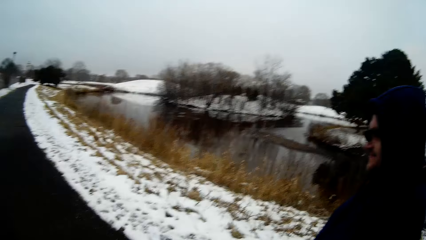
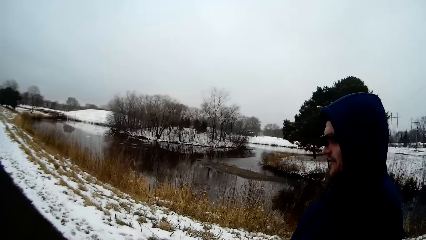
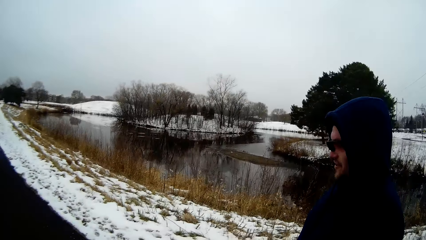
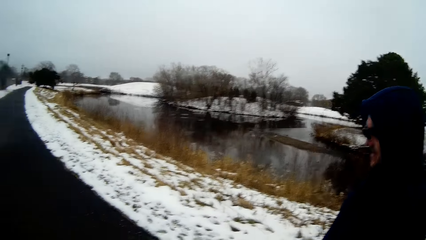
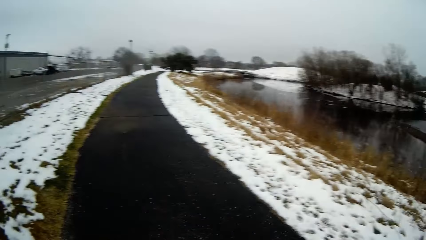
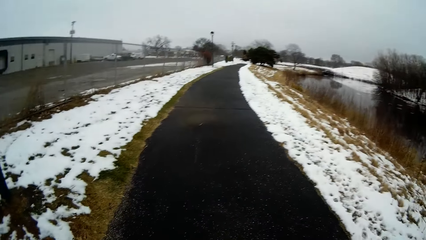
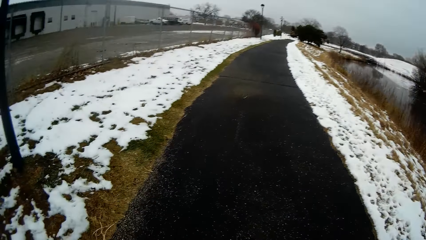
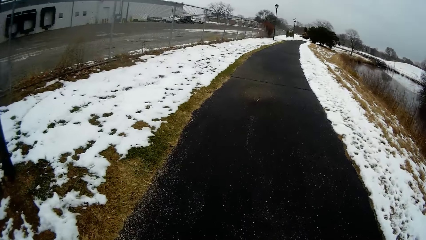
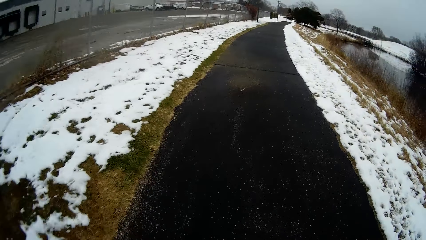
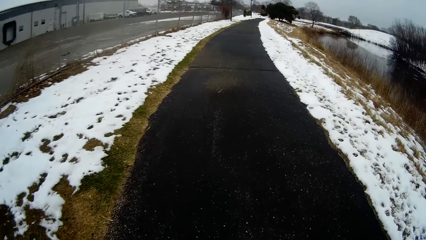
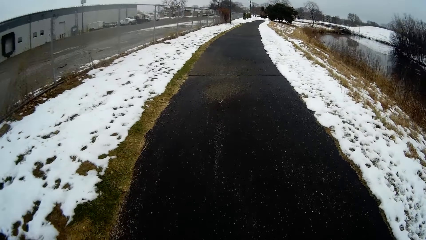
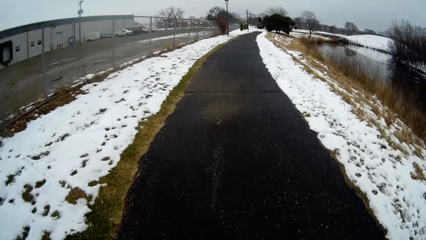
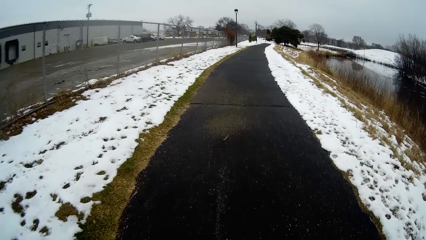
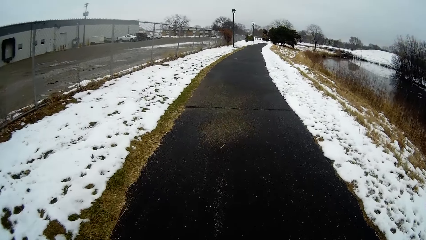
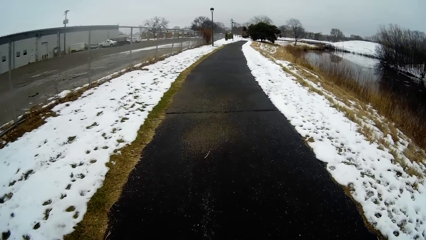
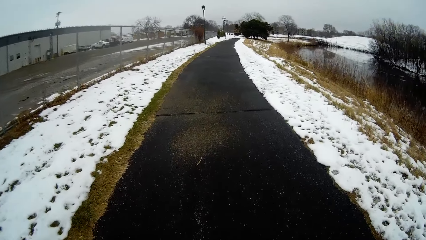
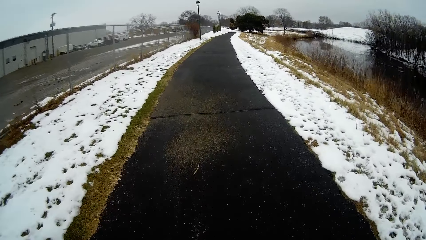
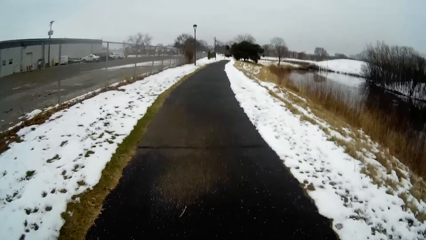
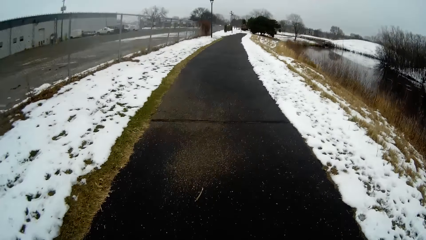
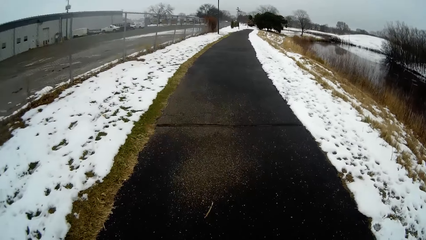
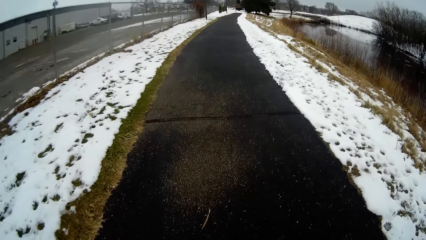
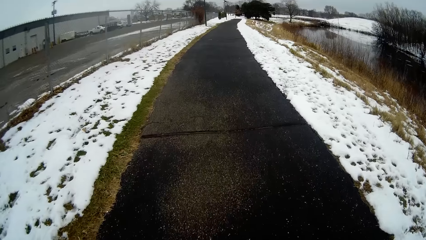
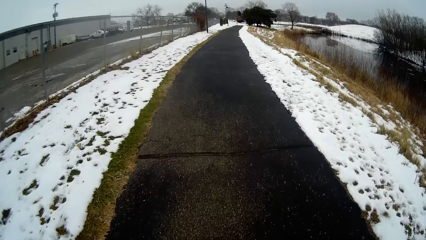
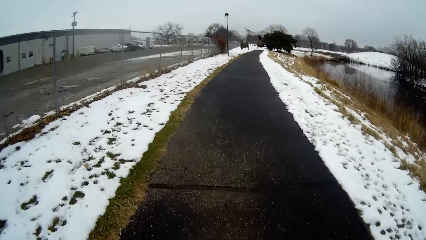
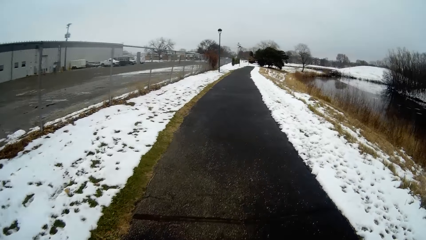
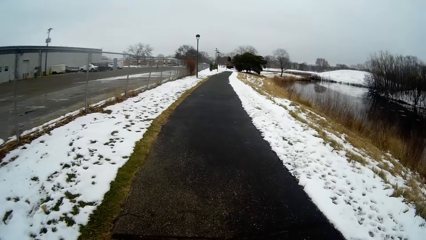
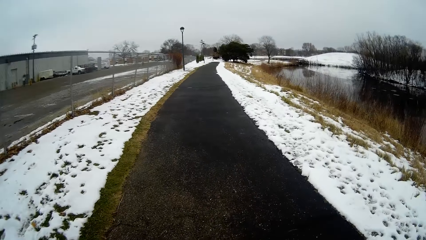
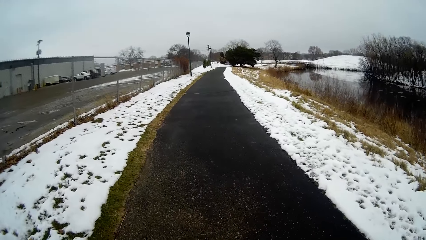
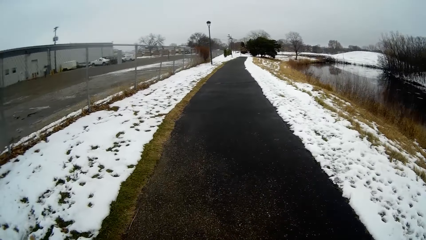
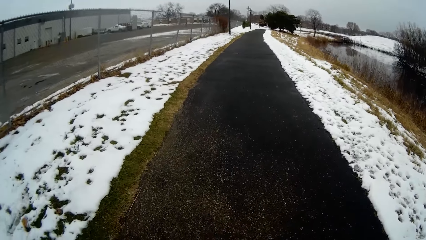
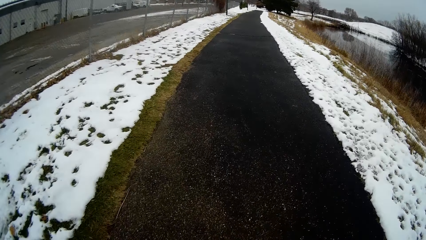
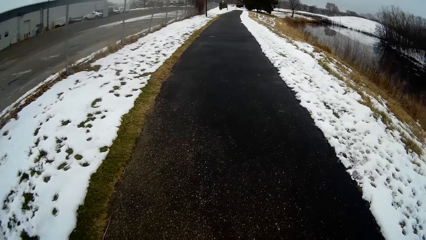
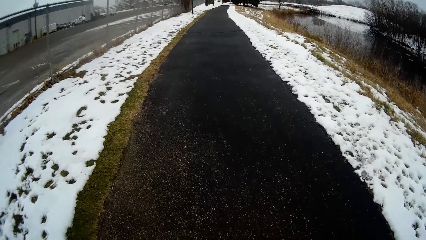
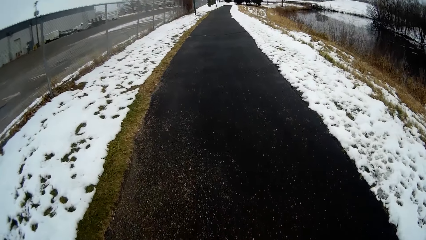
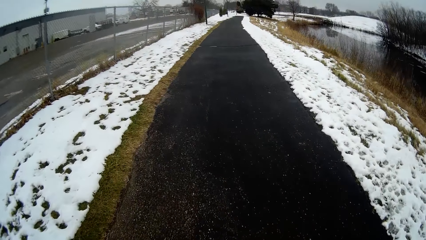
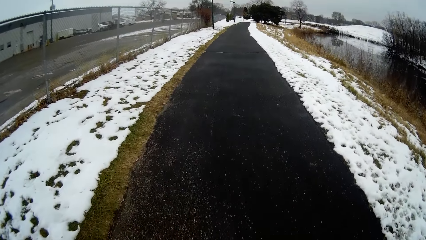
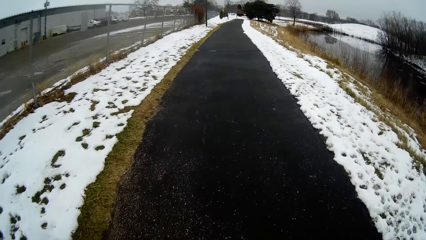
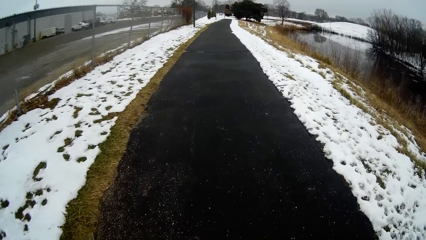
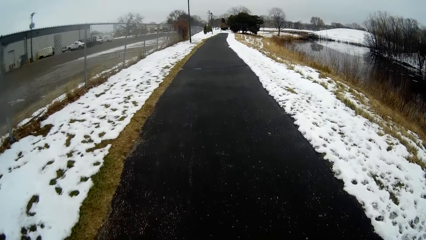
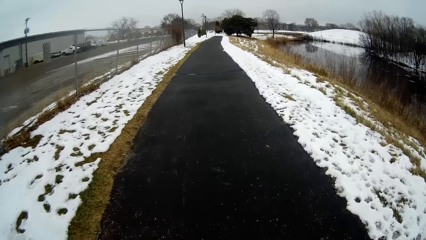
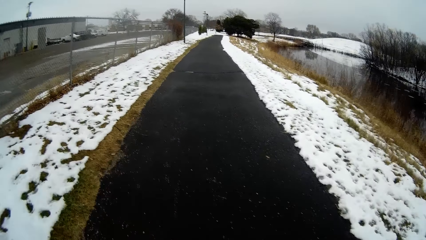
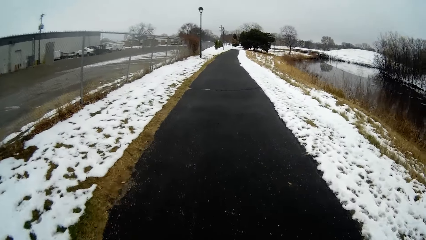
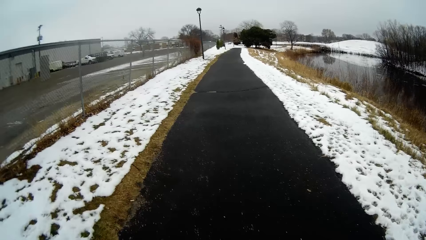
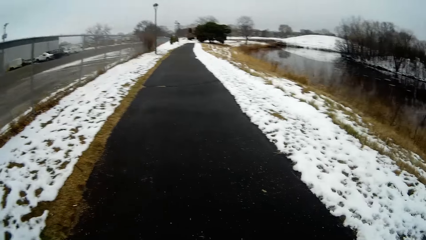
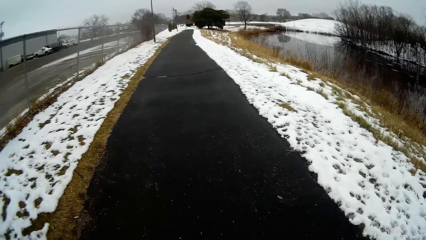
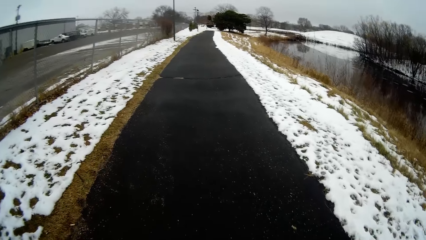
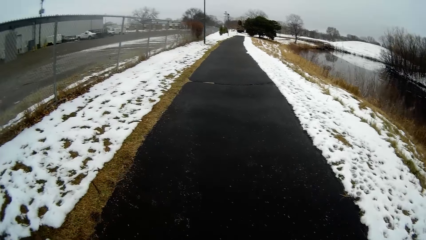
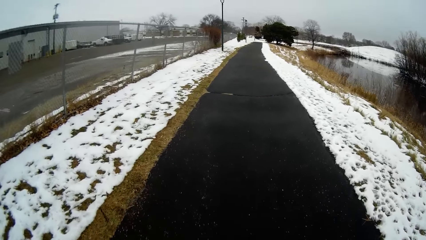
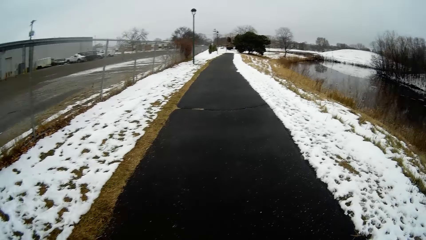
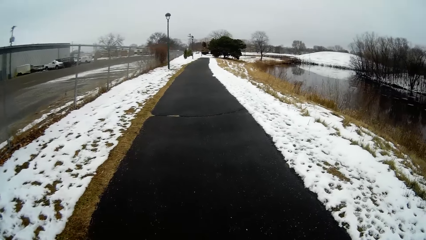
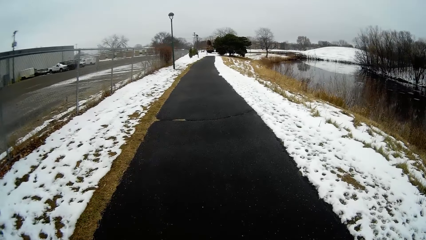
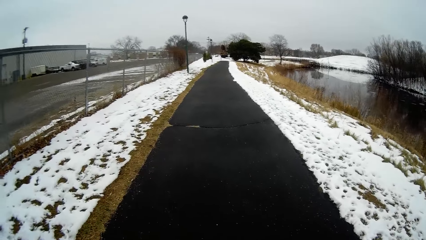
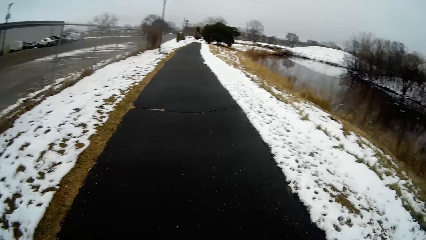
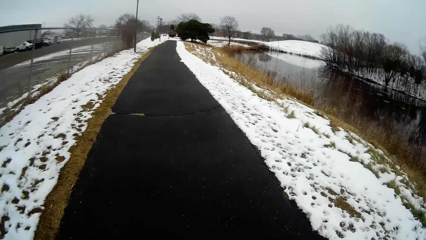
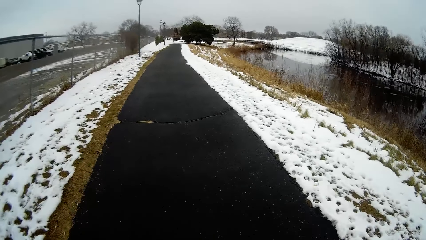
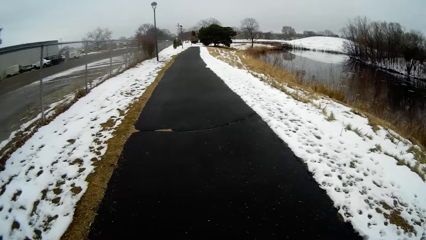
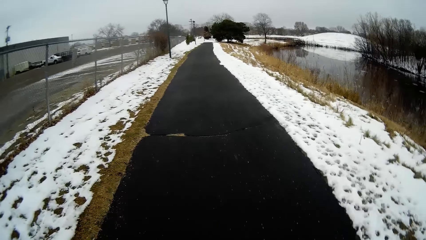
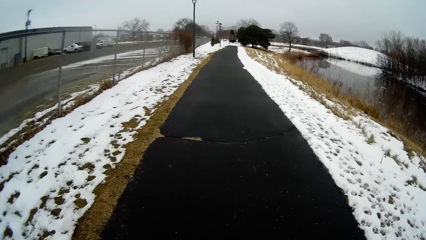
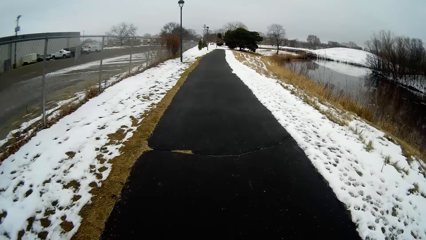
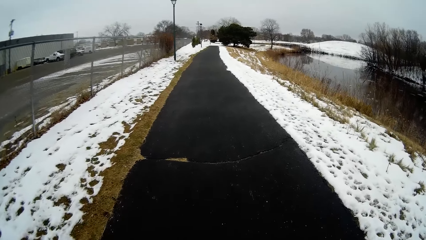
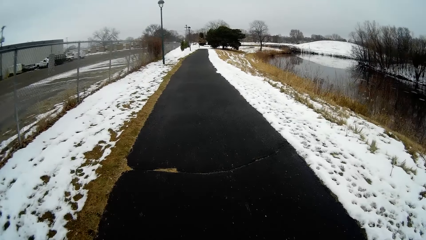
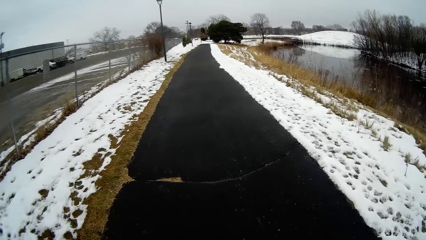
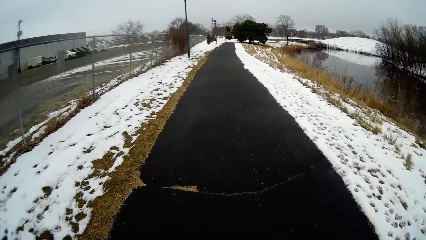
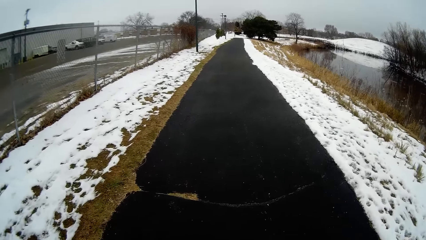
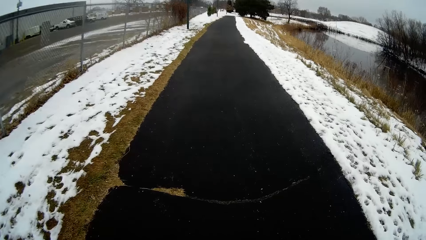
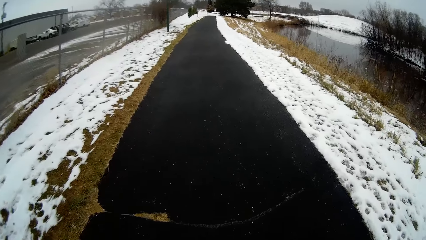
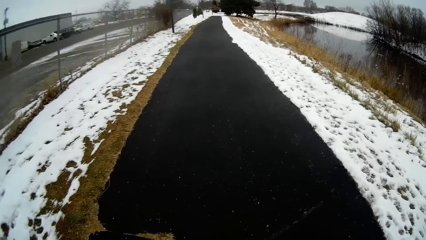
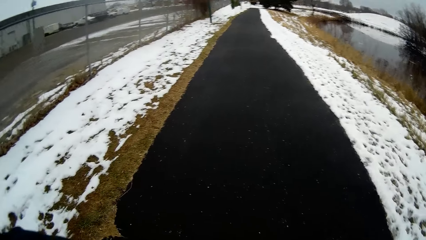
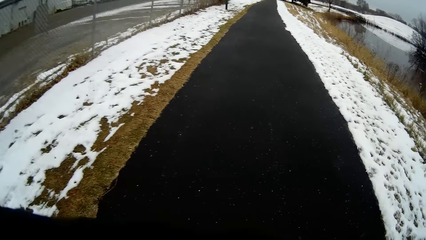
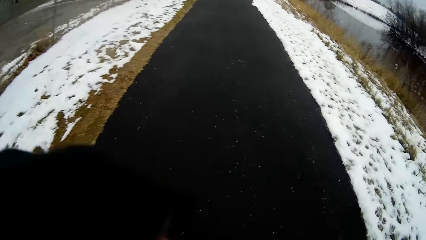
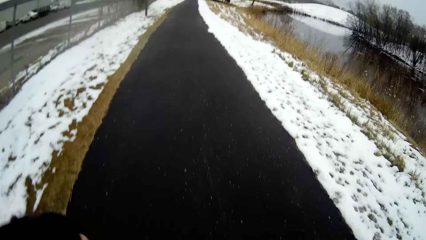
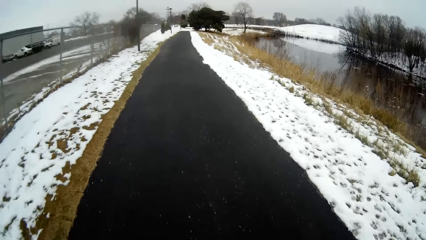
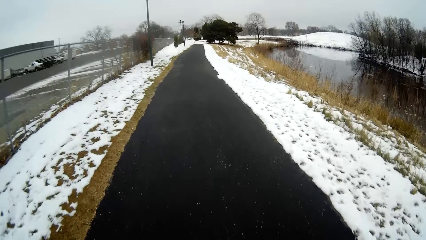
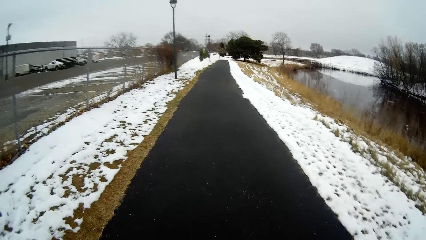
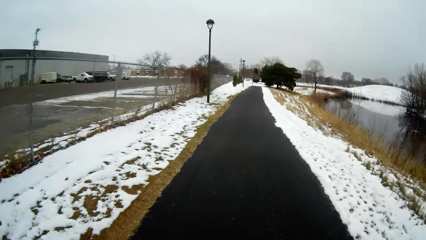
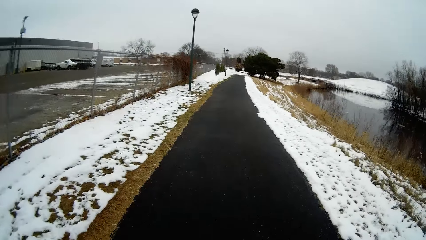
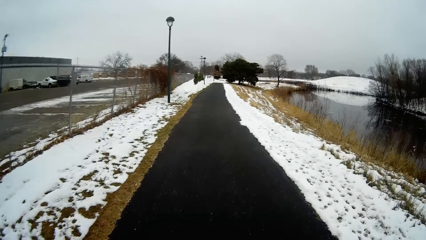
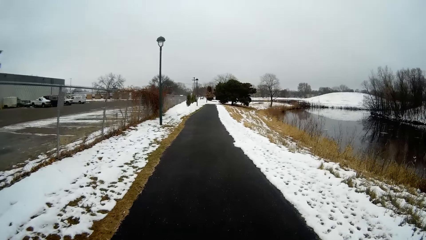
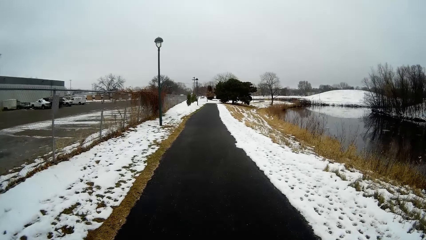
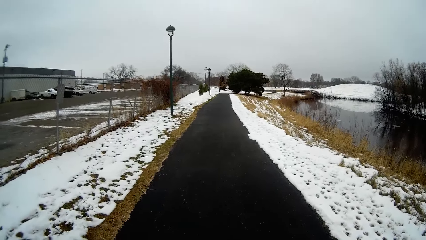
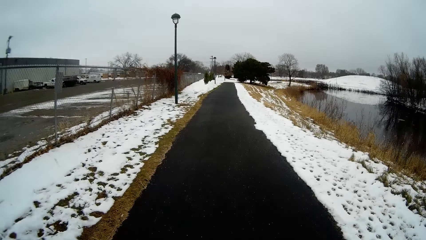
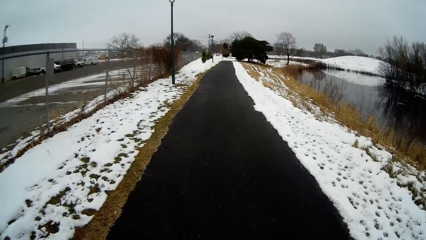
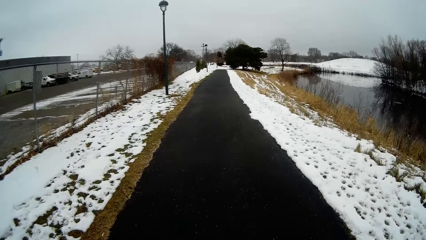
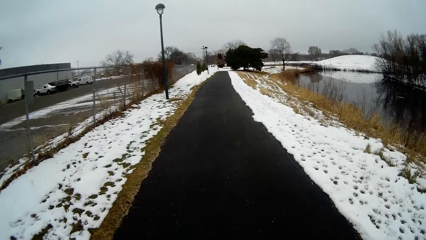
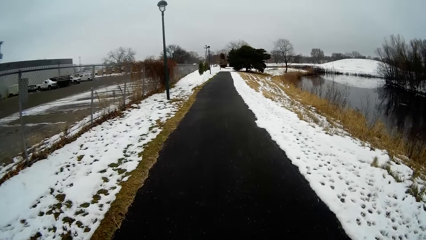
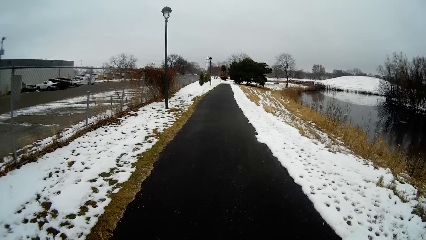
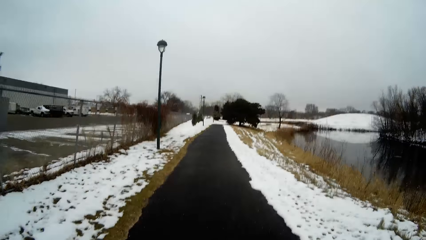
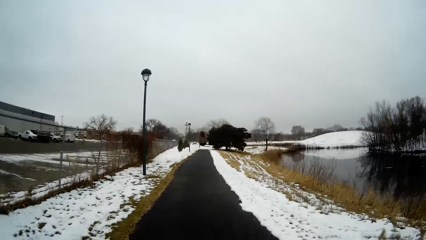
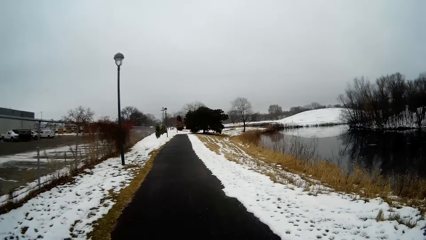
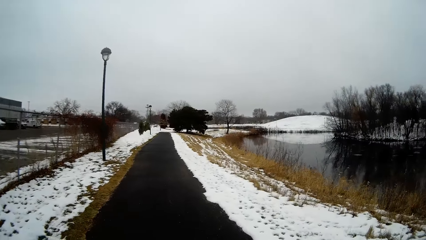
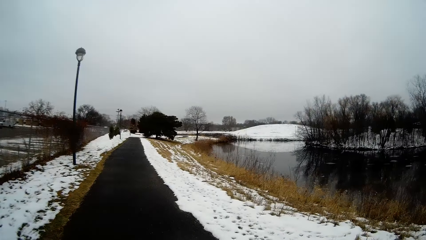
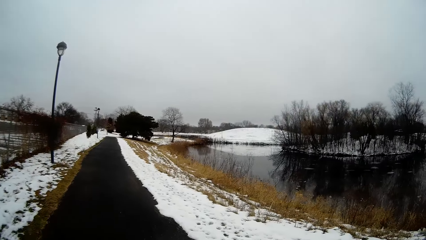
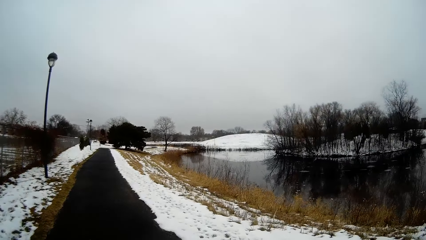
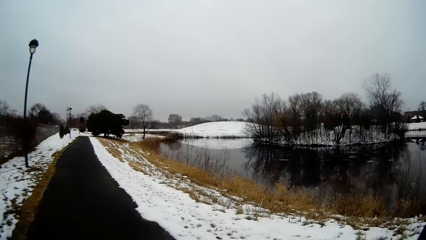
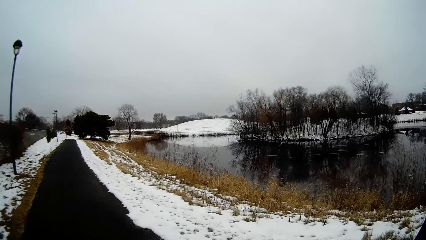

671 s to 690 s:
The camera wearer converses with a person and walks around. They lift the left hand and walk around.
